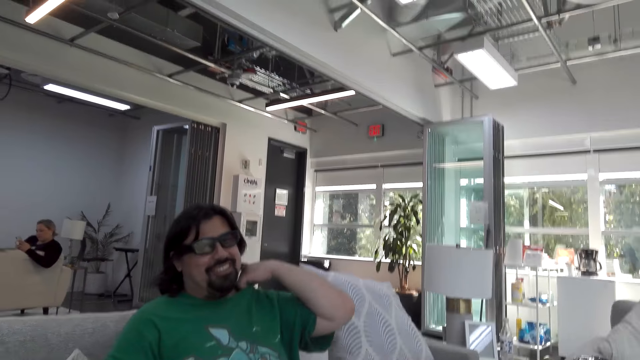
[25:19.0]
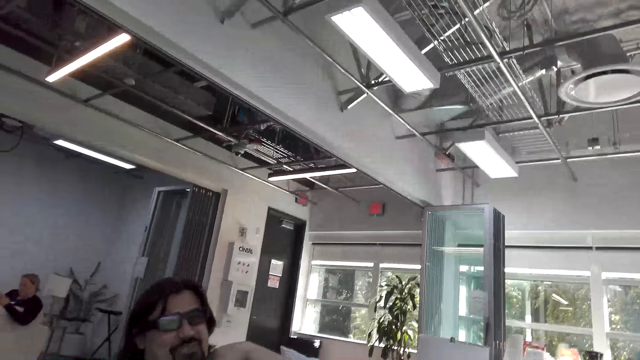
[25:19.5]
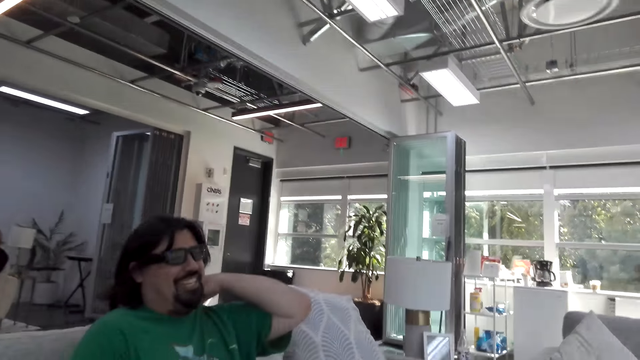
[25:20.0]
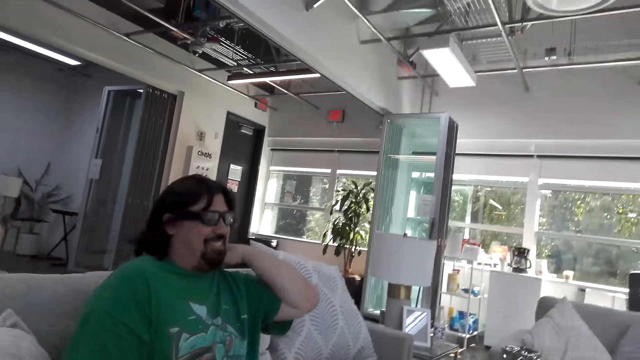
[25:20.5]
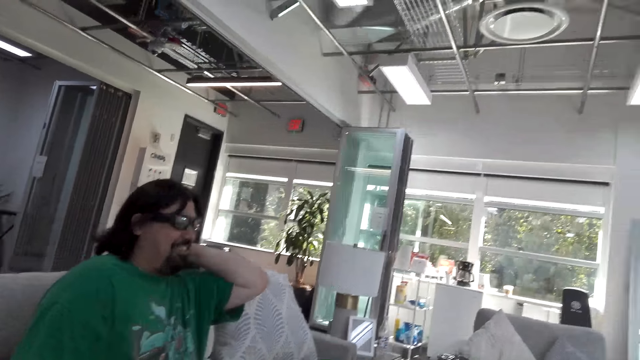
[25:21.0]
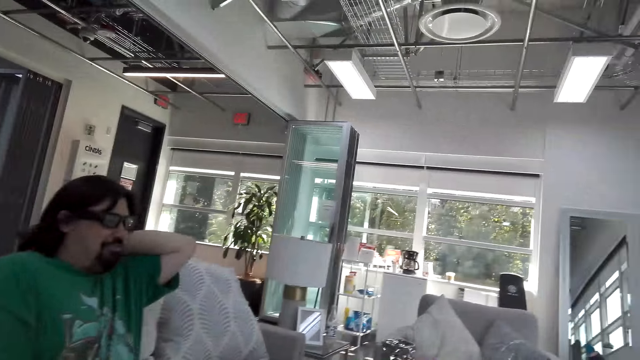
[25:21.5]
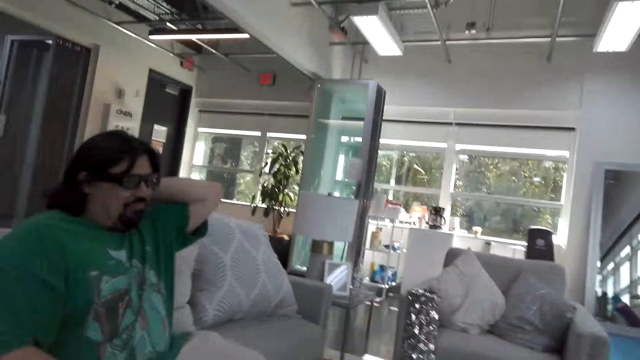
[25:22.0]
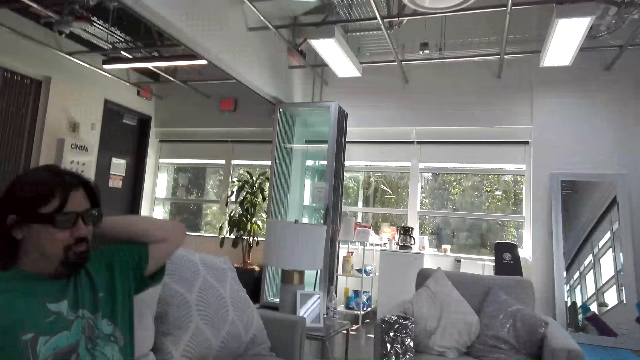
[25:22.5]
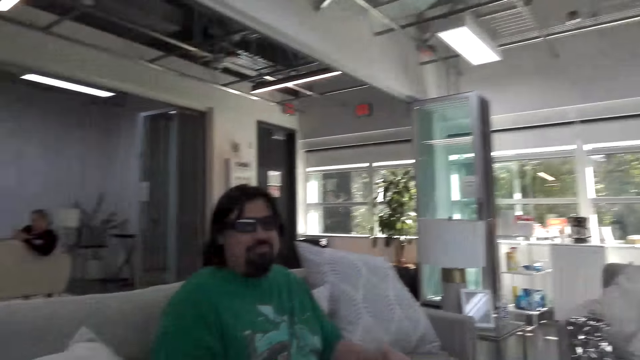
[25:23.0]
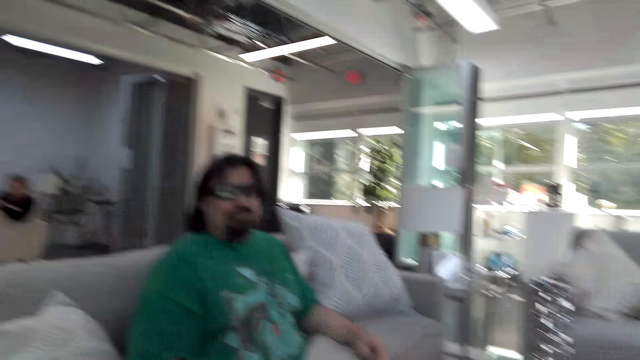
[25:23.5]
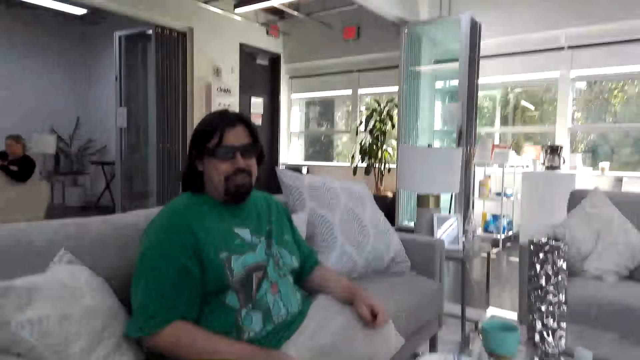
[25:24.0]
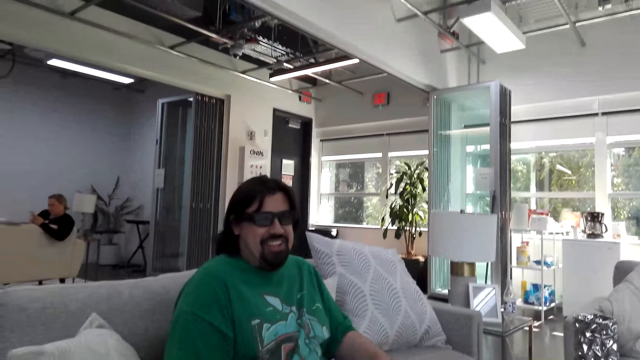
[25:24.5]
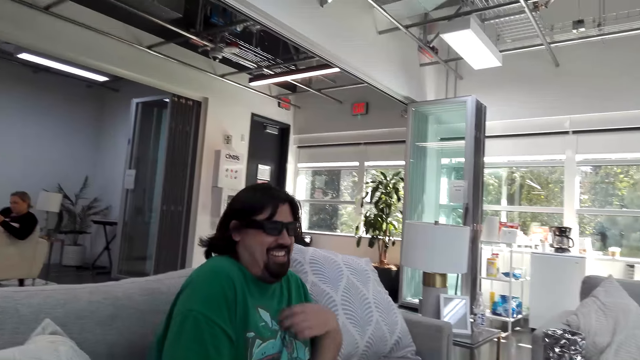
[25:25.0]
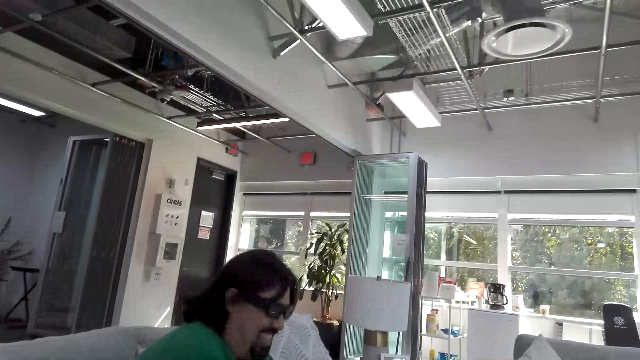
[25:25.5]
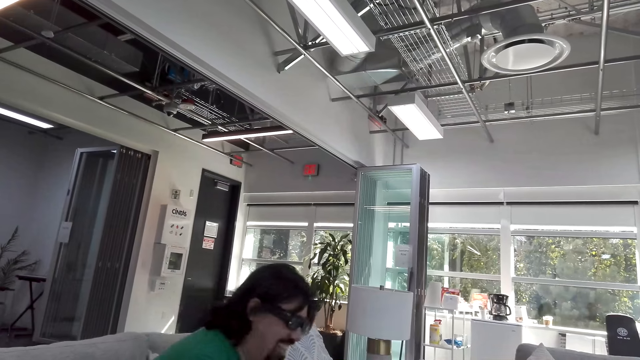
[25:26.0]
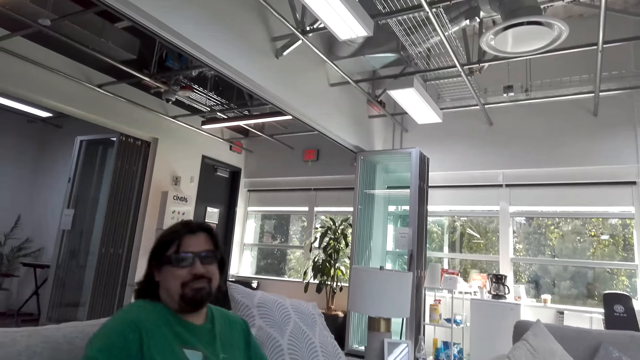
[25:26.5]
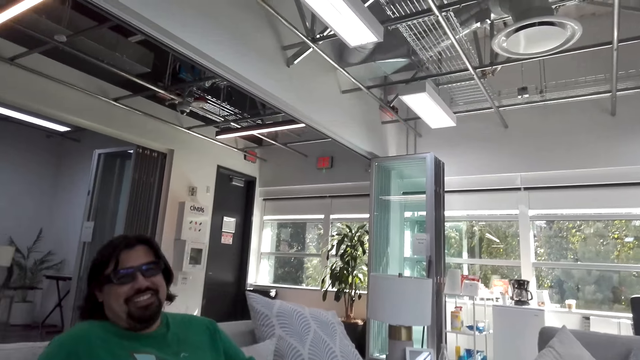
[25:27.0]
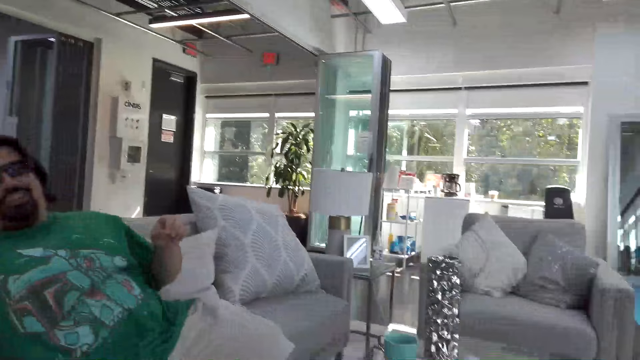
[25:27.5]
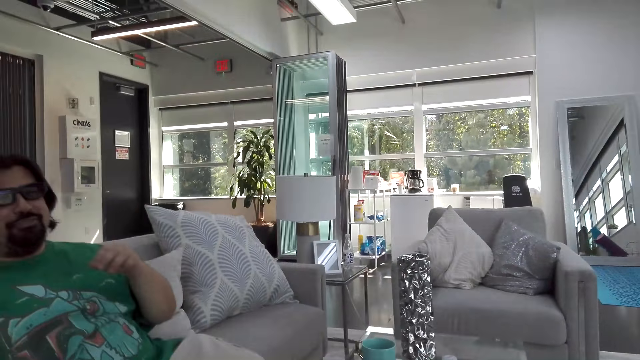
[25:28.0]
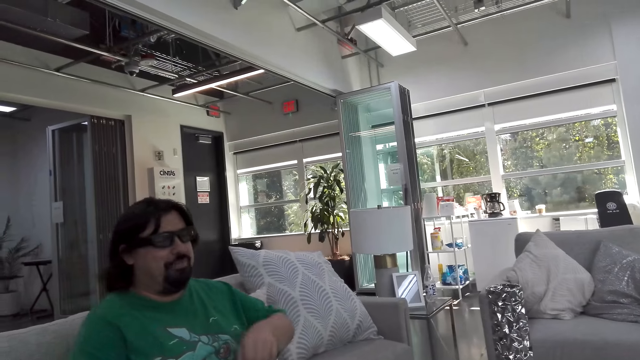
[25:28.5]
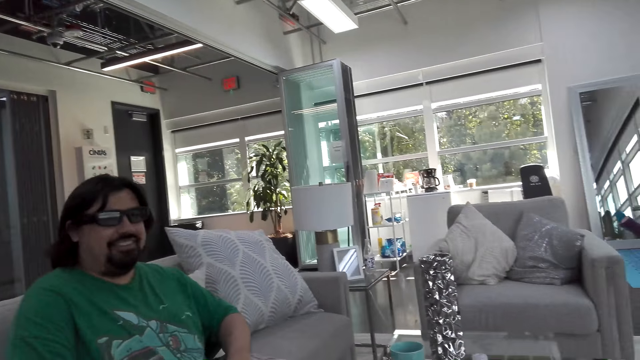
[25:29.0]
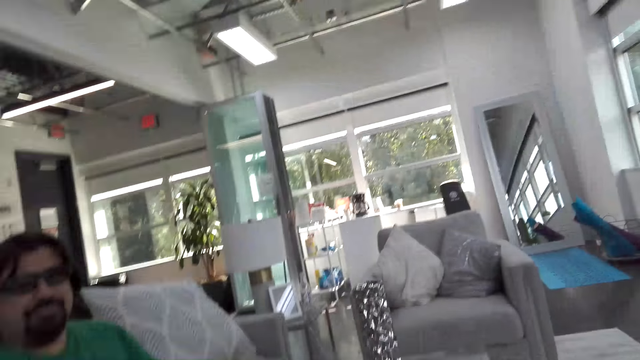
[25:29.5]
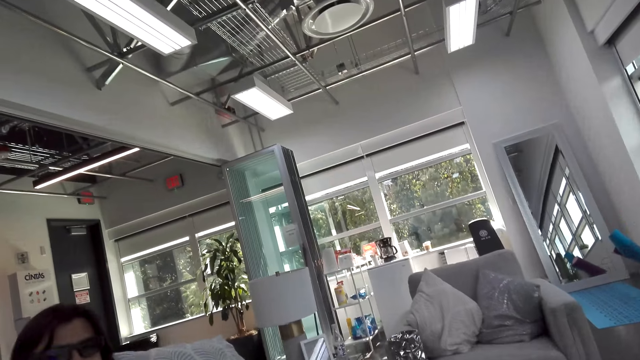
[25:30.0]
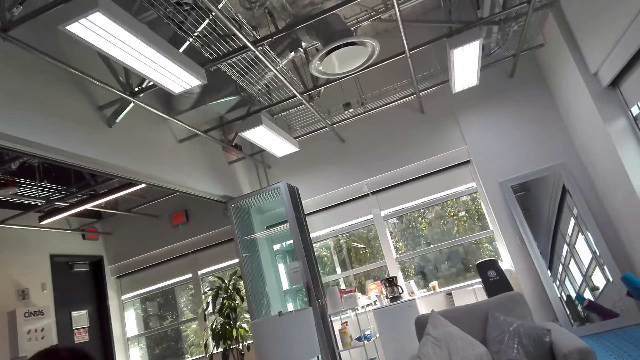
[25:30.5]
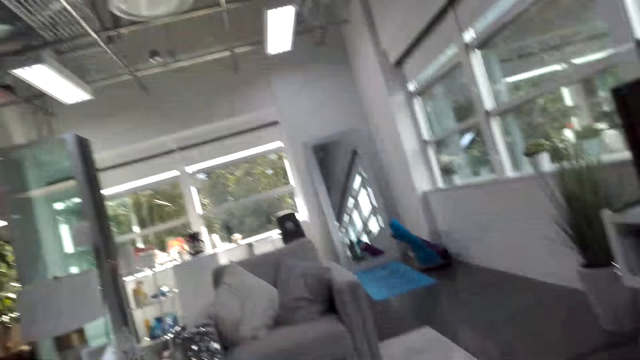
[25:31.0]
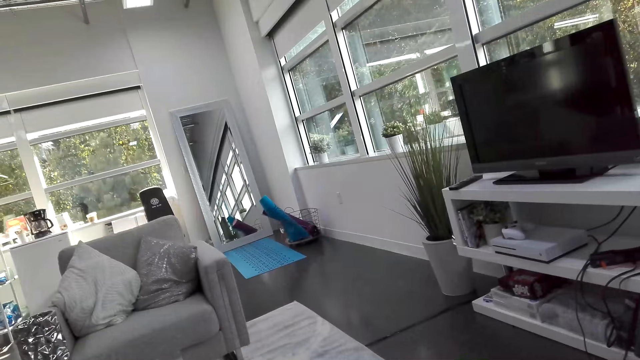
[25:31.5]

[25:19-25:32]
The camera wearer laughs. A man laughs. The man removes his hand from the neck. The camera wearer talks. The man laughs. The camera wearer talks with the man.

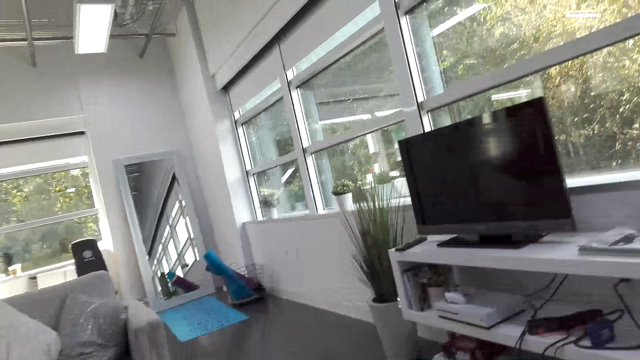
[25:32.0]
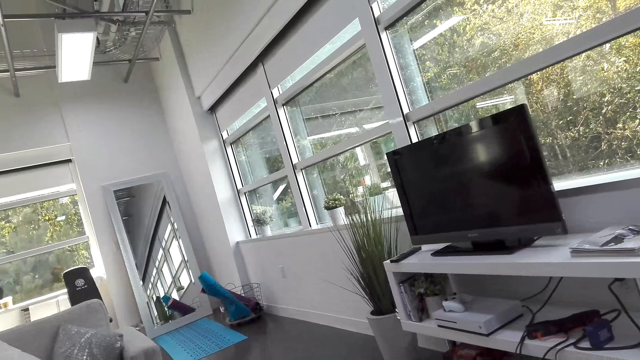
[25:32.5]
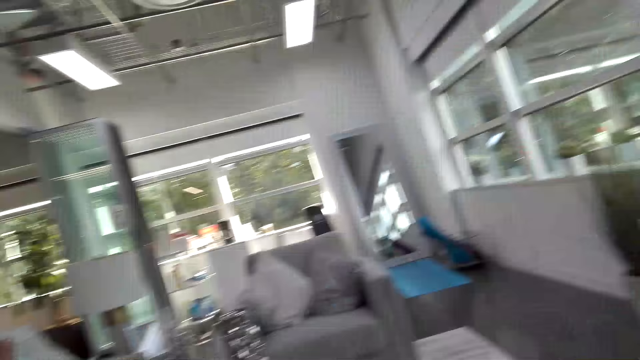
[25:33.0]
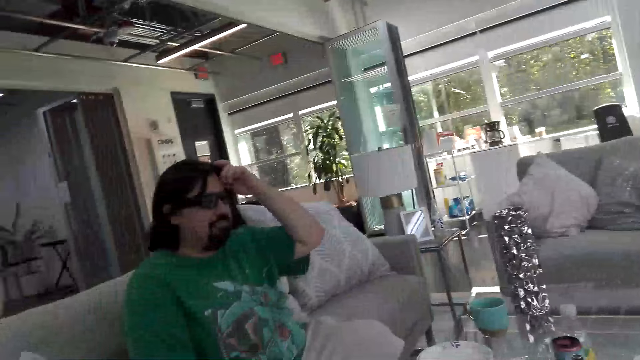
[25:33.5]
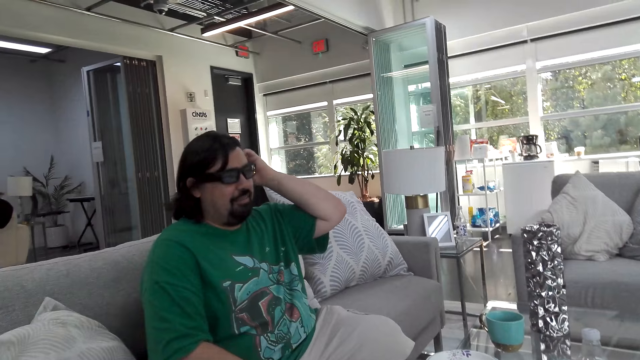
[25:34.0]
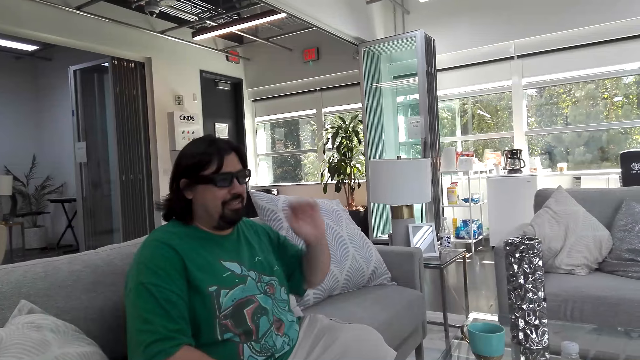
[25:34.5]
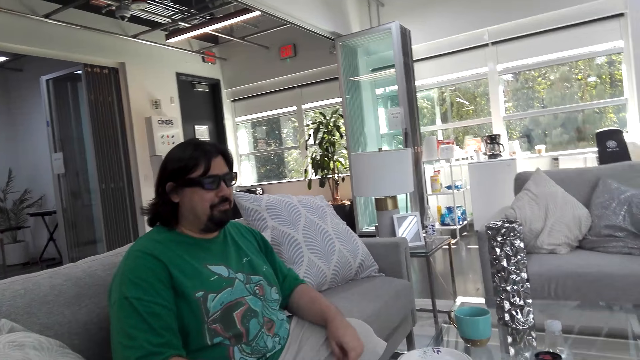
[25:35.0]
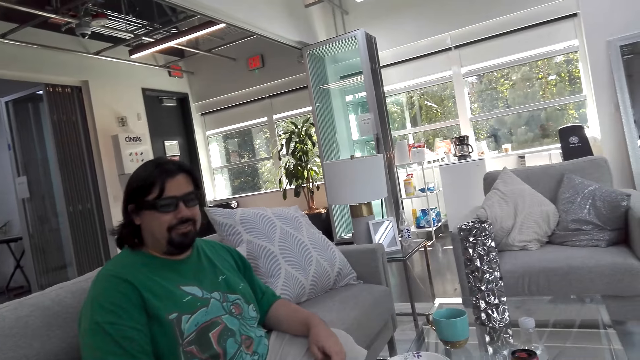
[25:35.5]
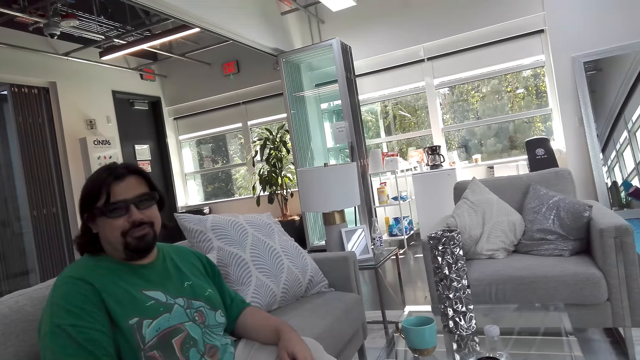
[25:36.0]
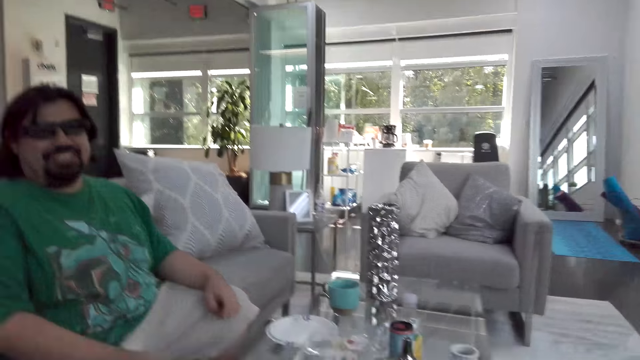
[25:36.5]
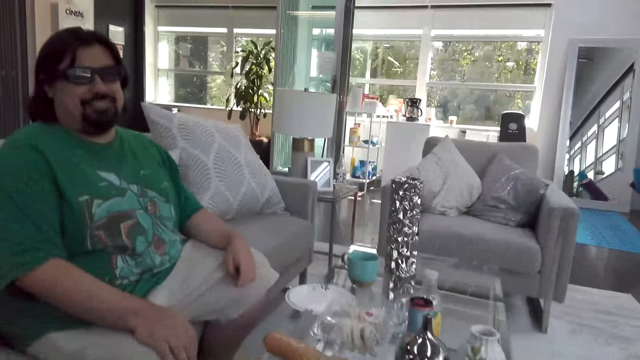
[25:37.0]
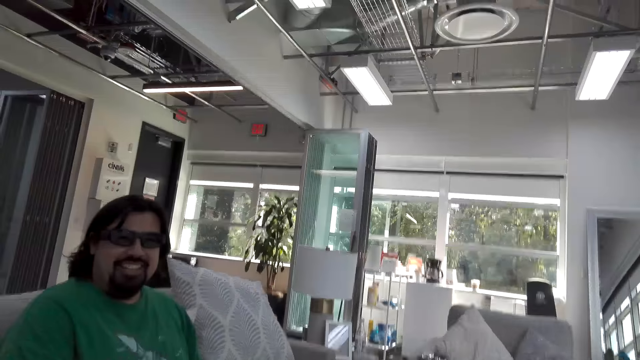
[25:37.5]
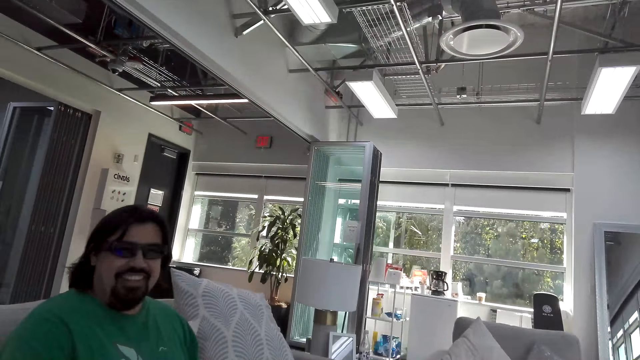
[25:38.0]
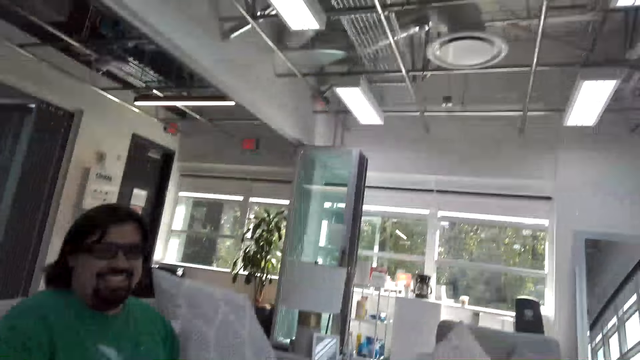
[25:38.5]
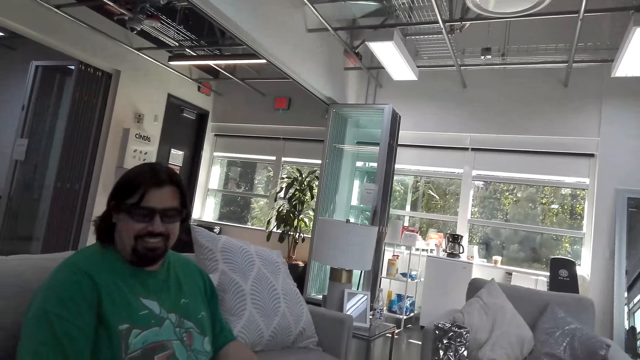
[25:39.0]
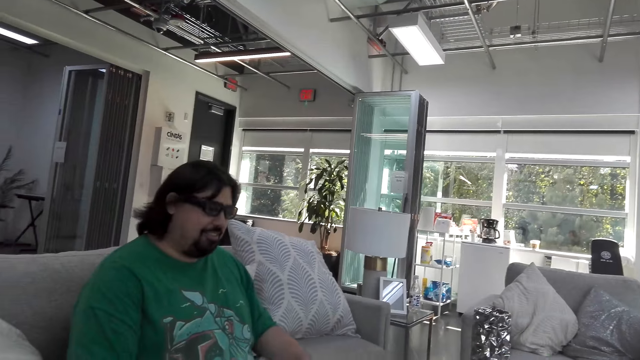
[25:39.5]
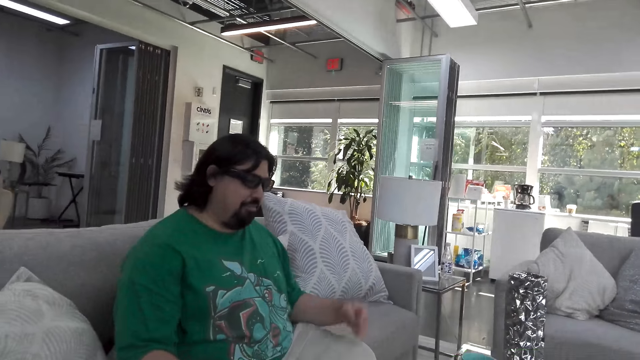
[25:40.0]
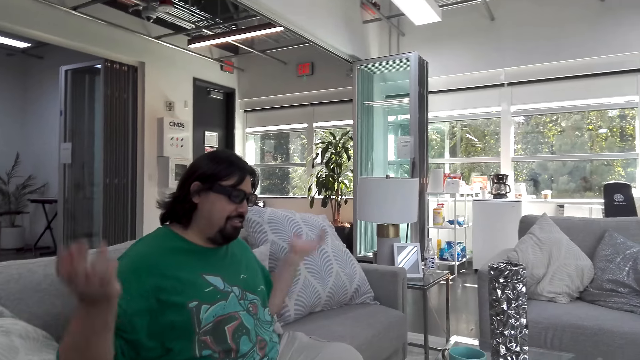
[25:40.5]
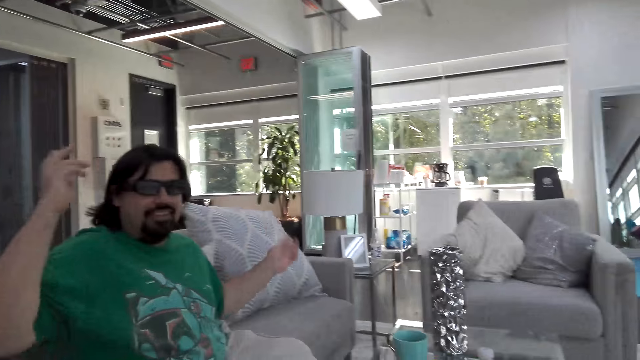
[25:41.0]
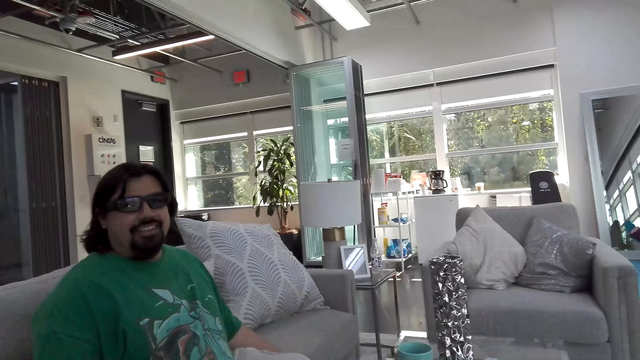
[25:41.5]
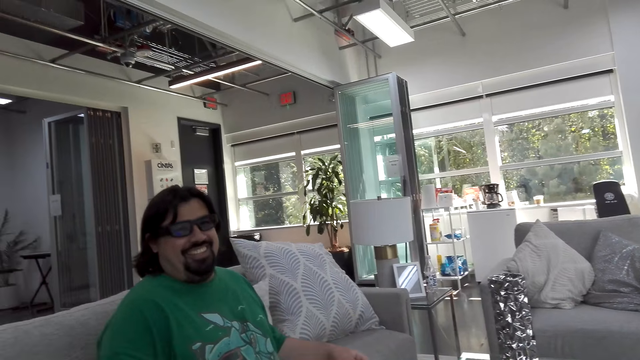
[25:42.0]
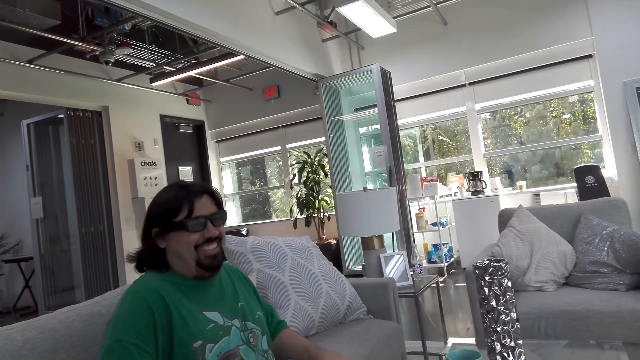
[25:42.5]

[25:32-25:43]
A man moves his left hand on the hair. The man talks. The camera wearer talks. The man moves his hands and laughs.
